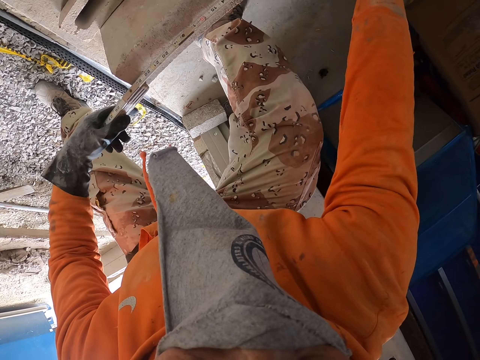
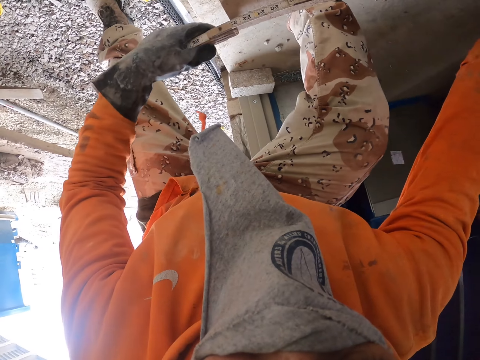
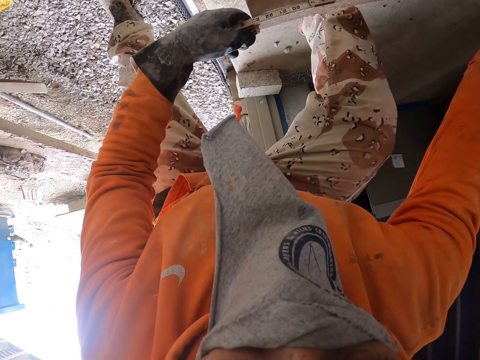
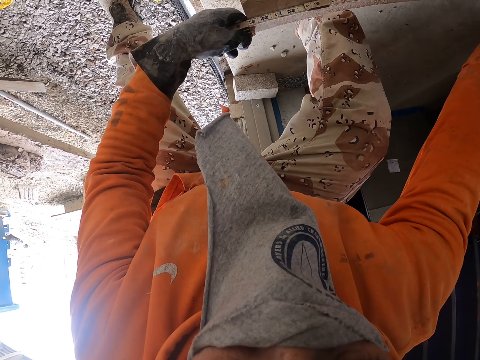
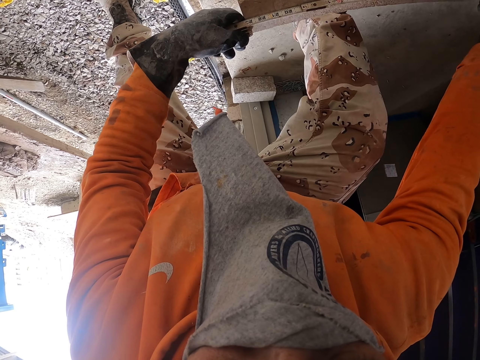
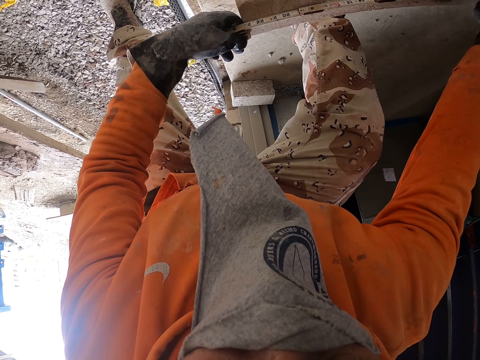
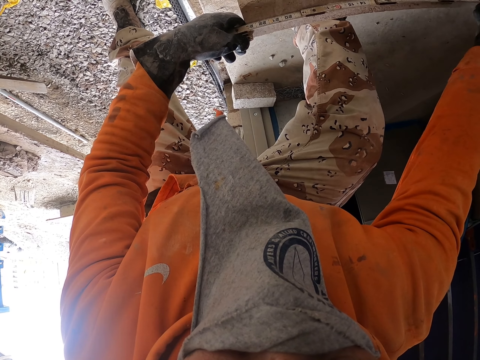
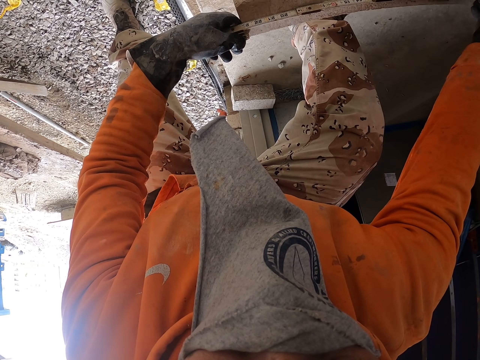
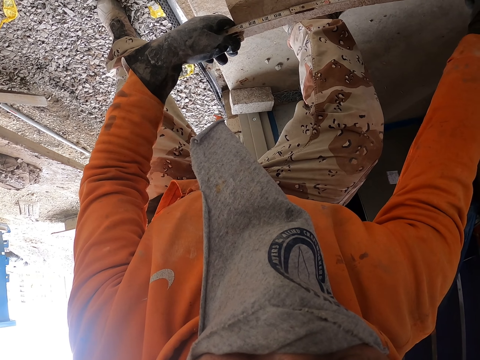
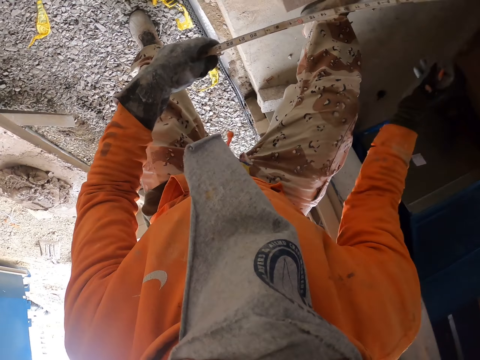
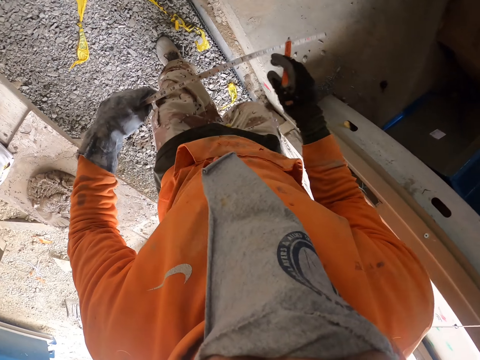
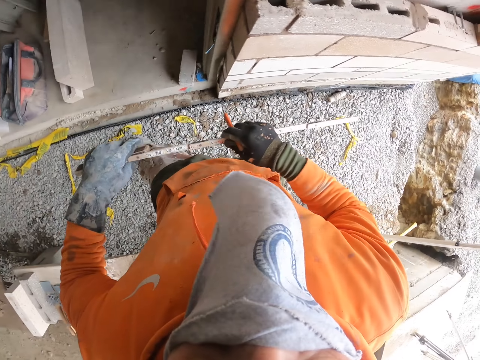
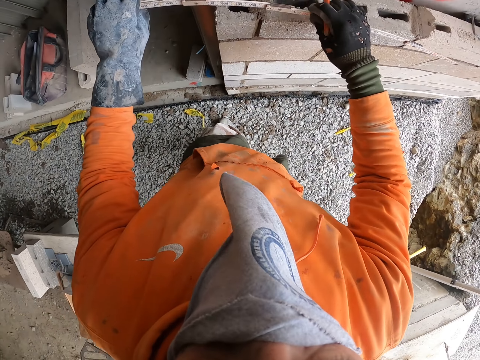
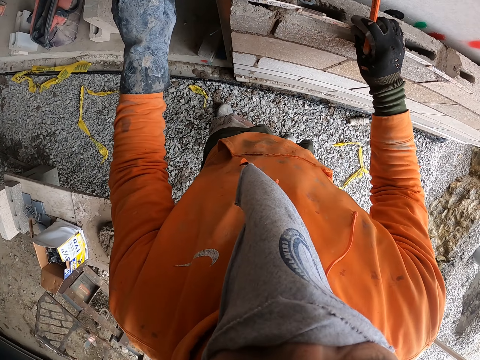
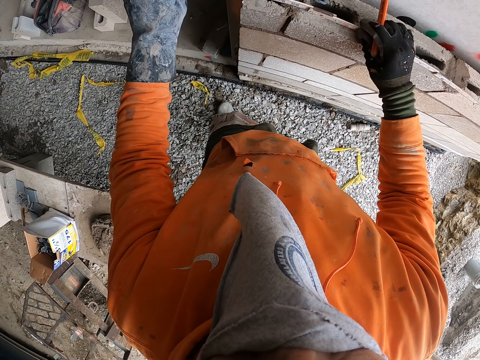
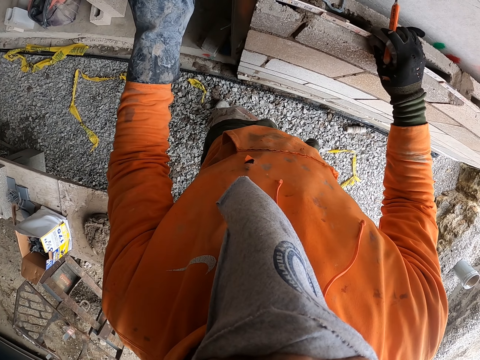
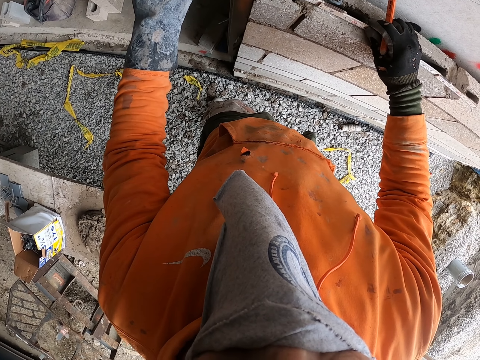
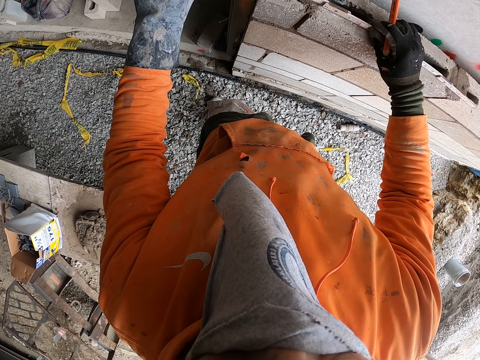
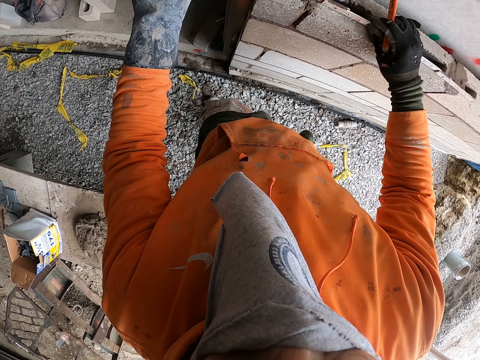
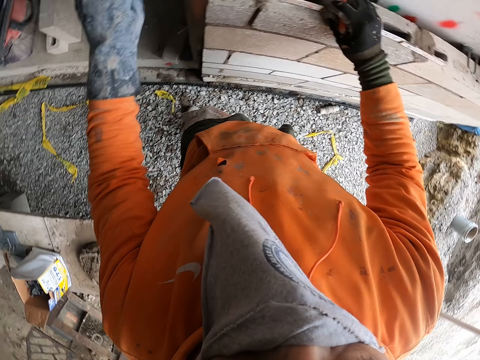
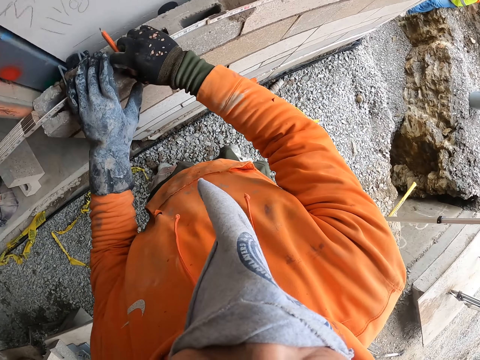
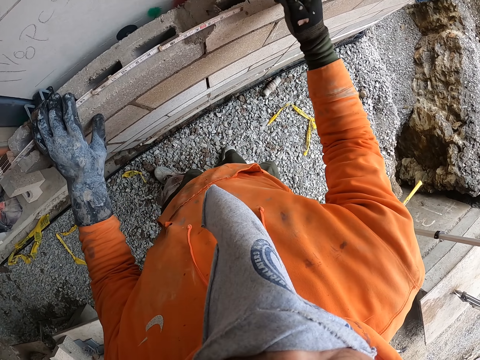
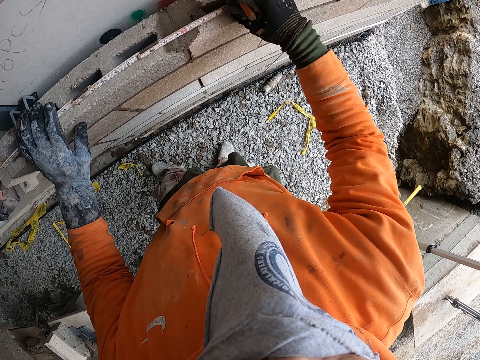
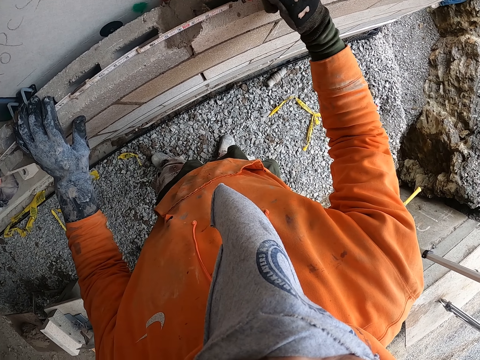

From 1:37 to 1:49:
The camera wearer measures the concrete brick with a tape measure. They turn around. They measure the wall length with a tape measure.

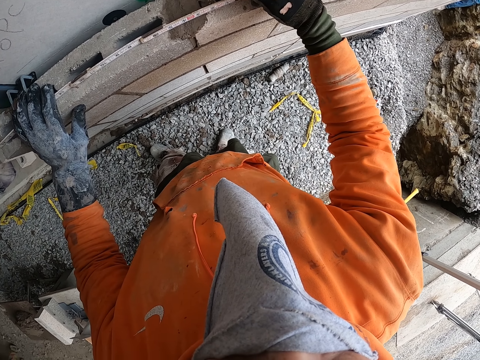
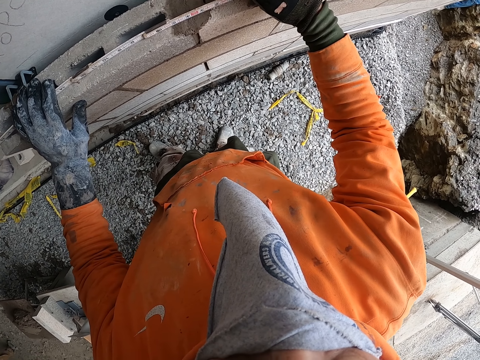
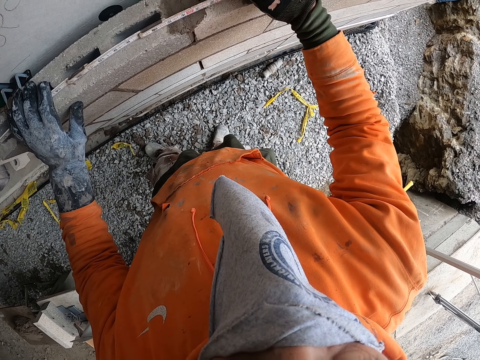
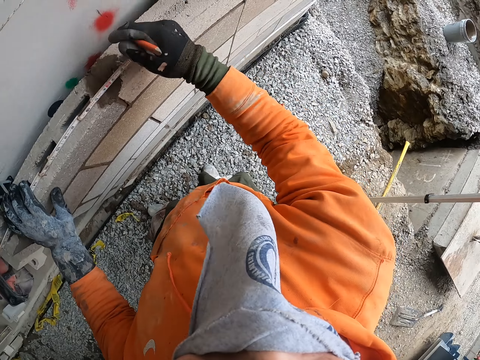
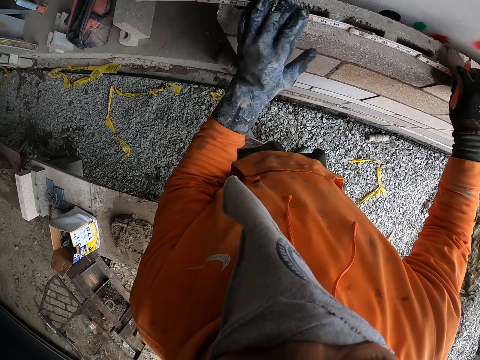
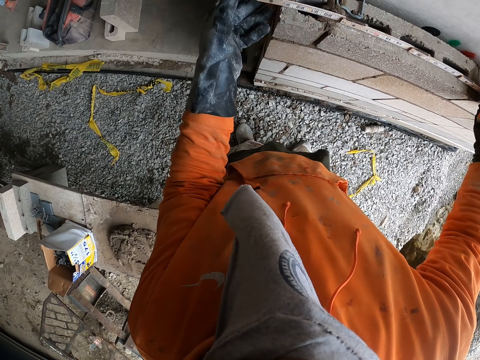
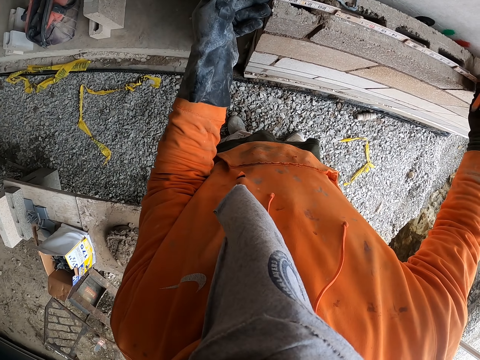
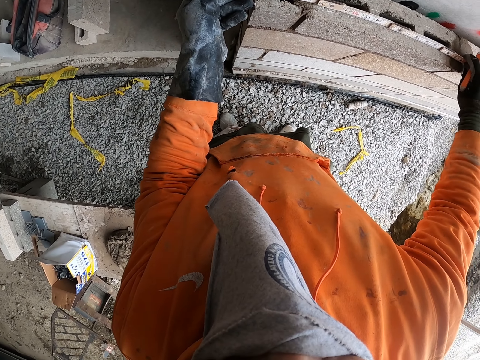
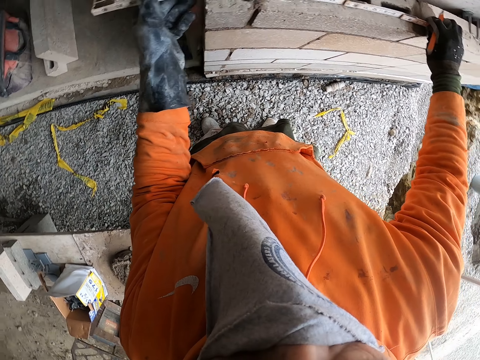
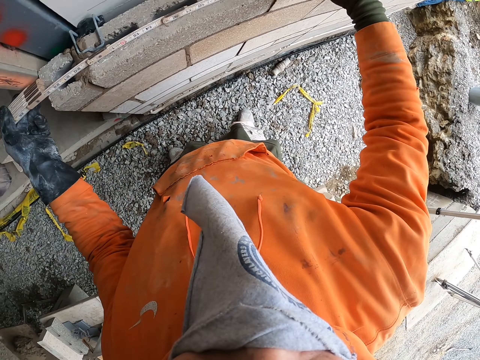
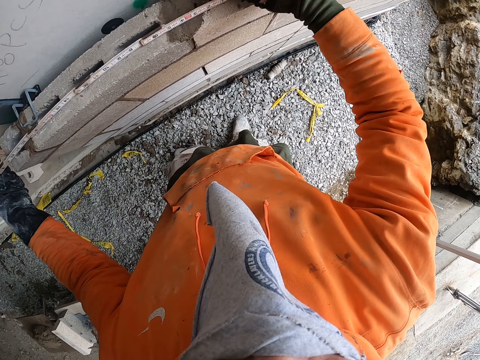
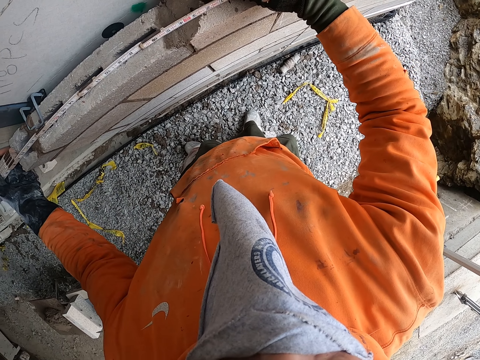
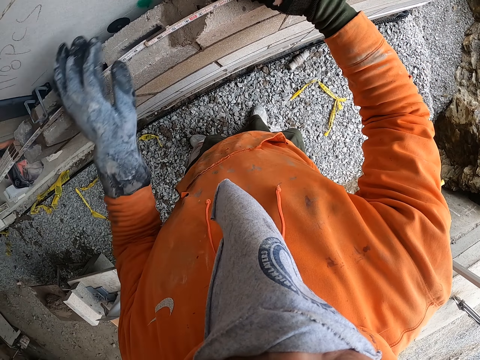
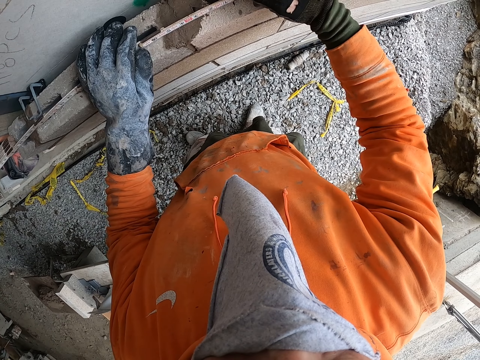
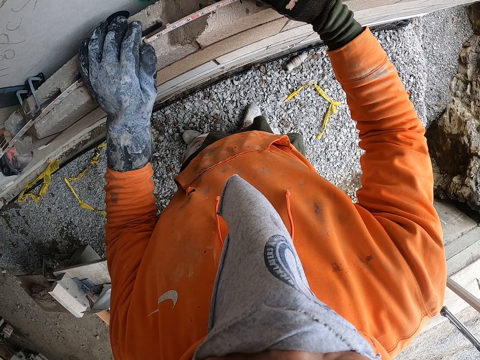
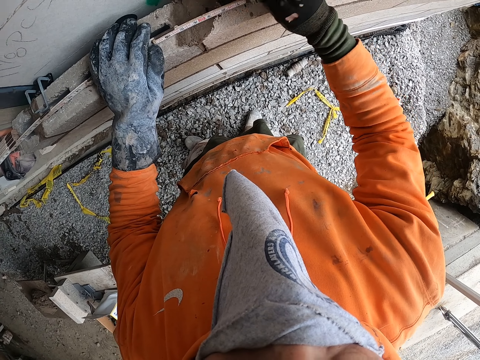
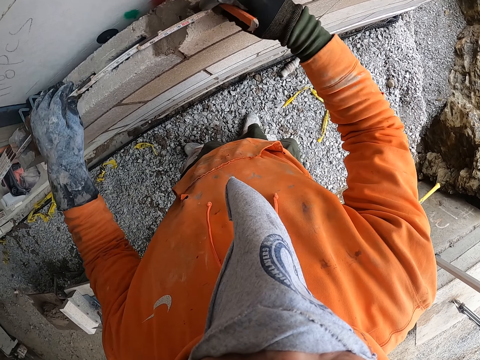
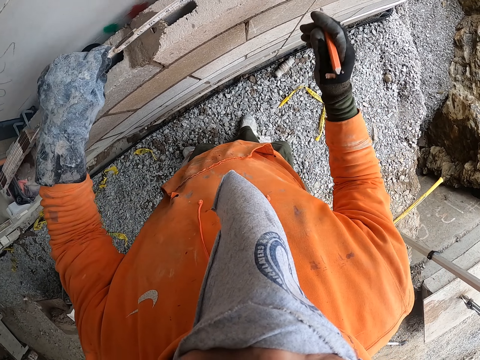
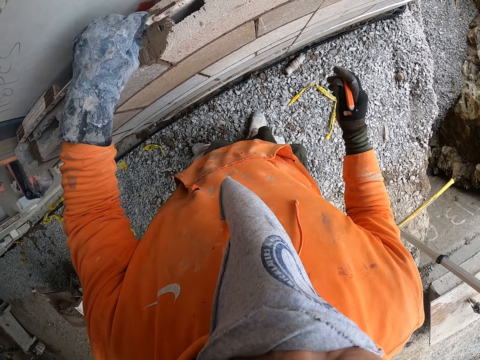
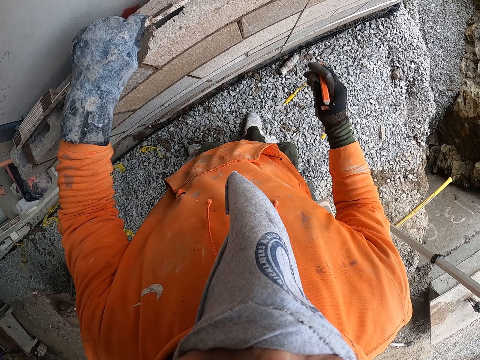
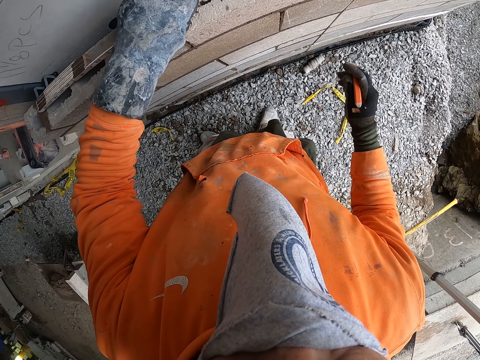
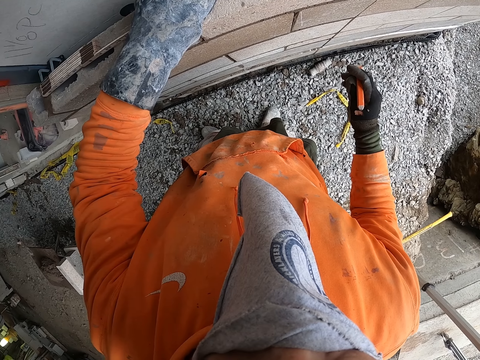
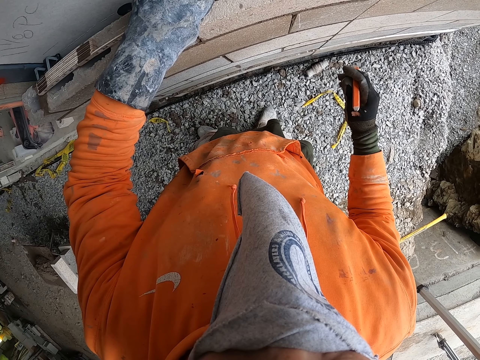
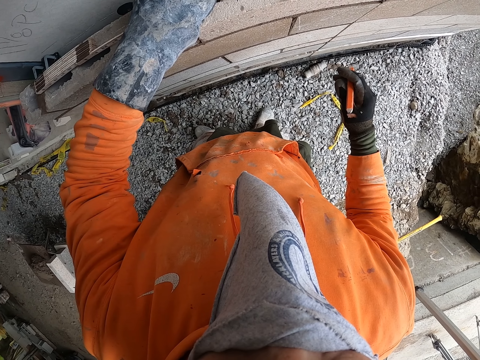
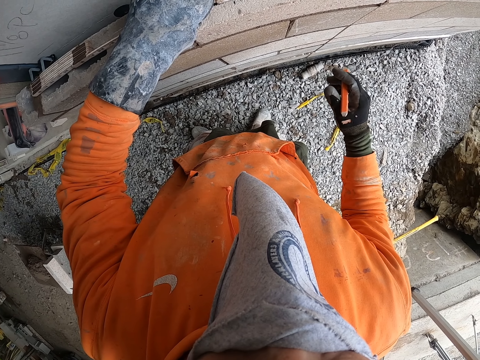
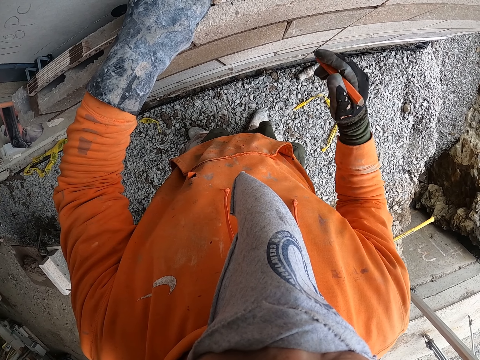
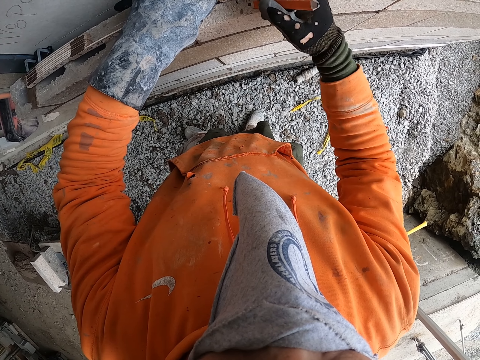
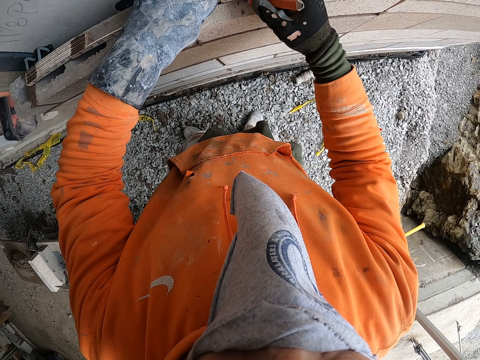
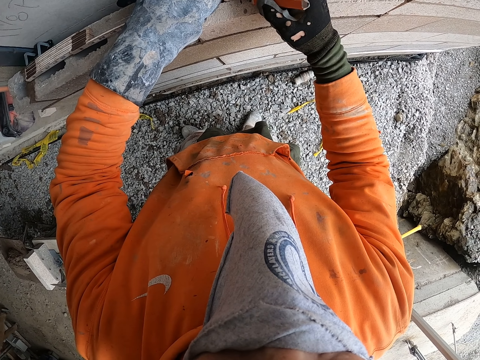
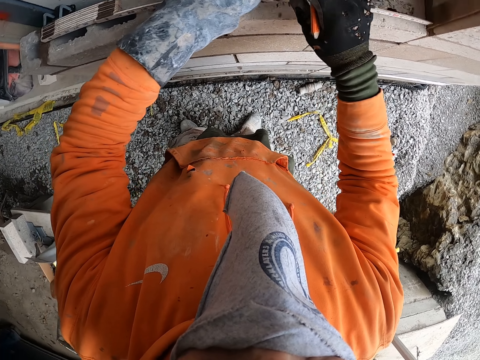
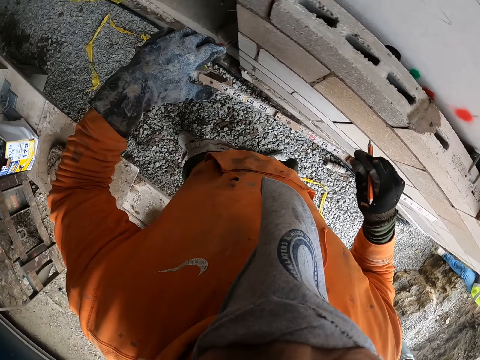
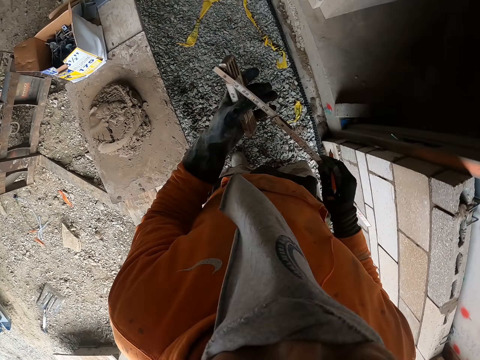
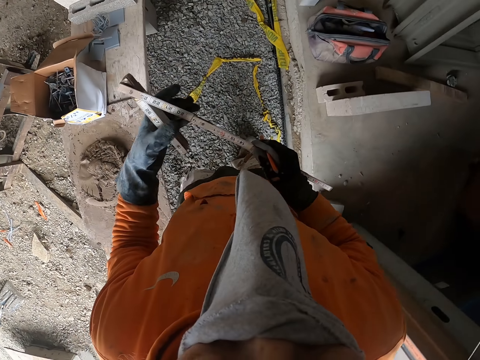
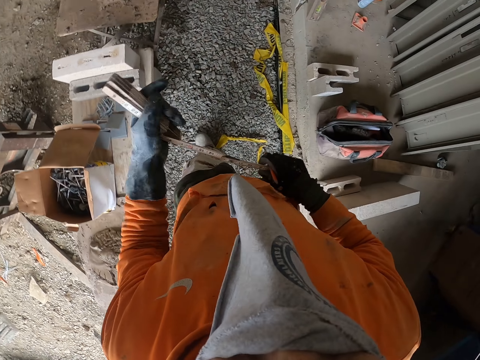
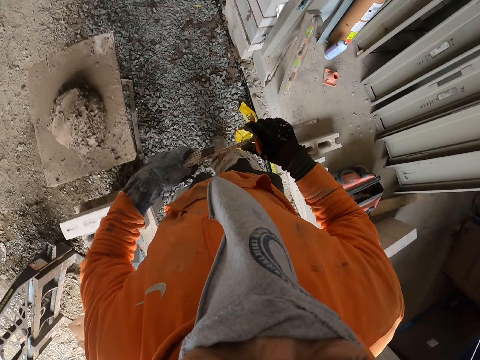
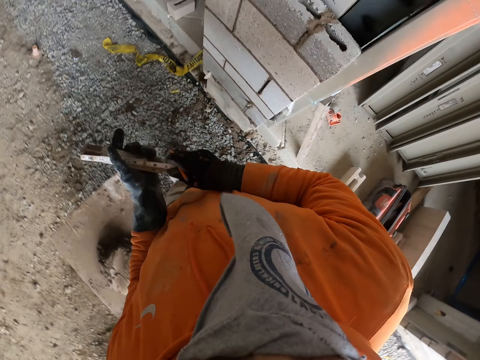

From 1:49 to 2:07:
The camera wearer puts a mark on the concrete brick with a pencil or marker. They measure the wall length with a tape measure. They turn around. They put a mark on the concrete brick with the pencil. They move the tape measure on the wall. They put a mark on the concrete brick with the pencil. They turn around and walk on the ground.
